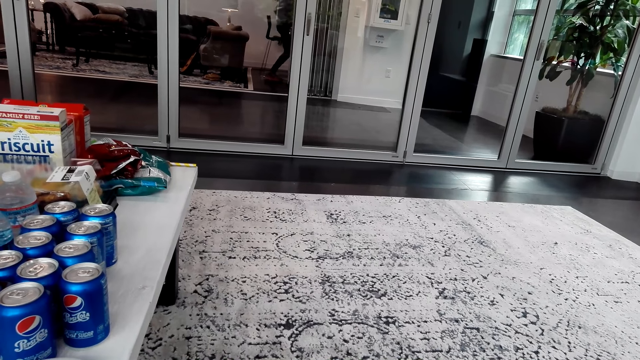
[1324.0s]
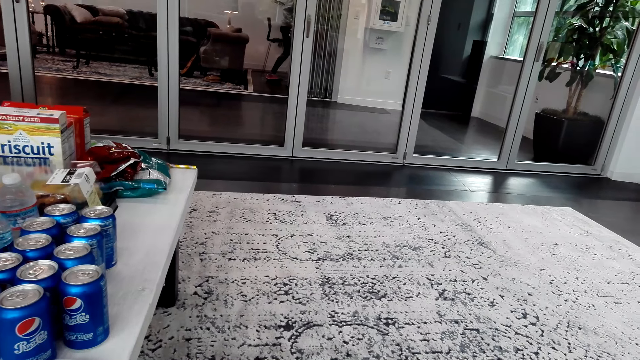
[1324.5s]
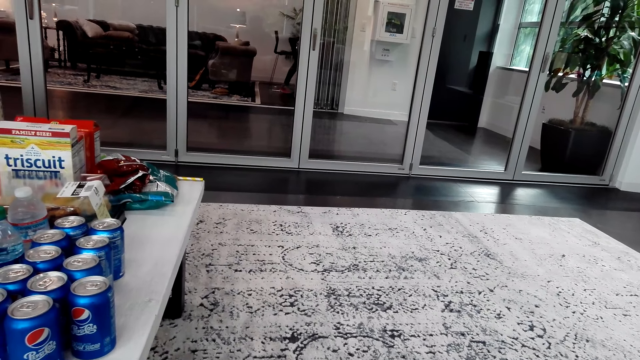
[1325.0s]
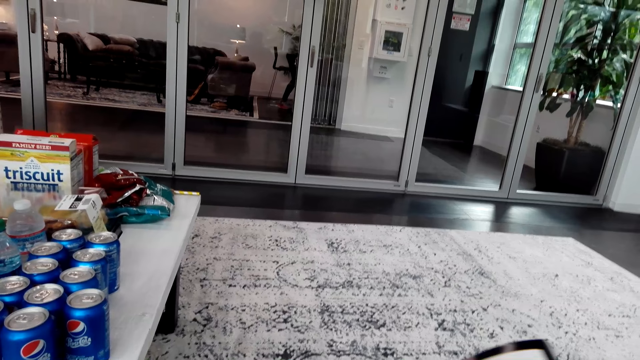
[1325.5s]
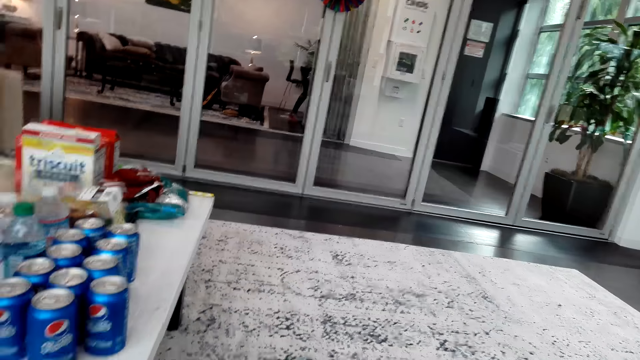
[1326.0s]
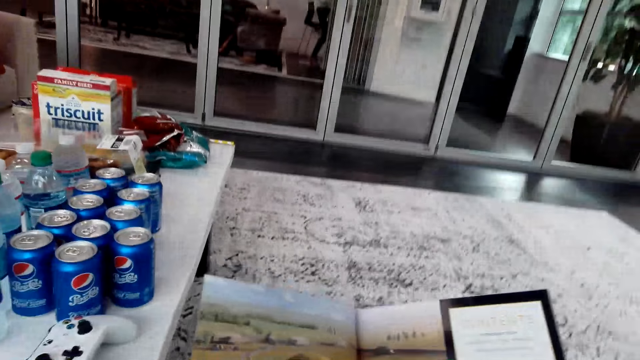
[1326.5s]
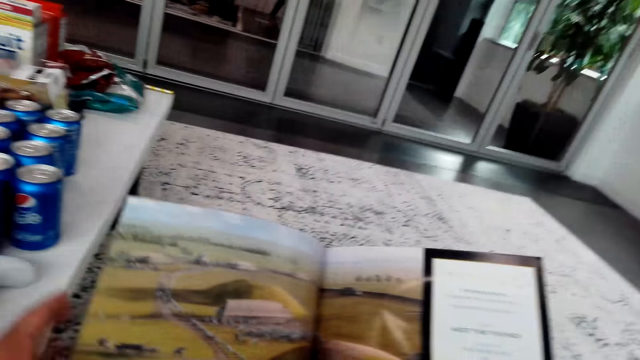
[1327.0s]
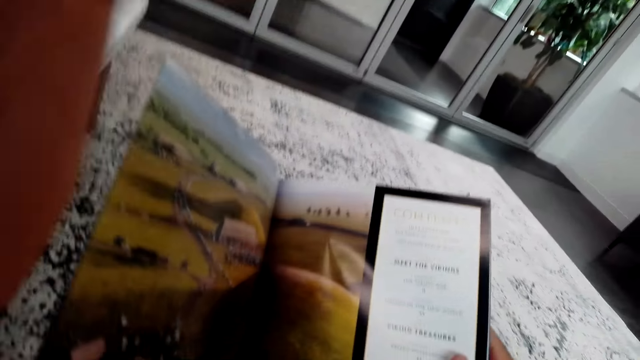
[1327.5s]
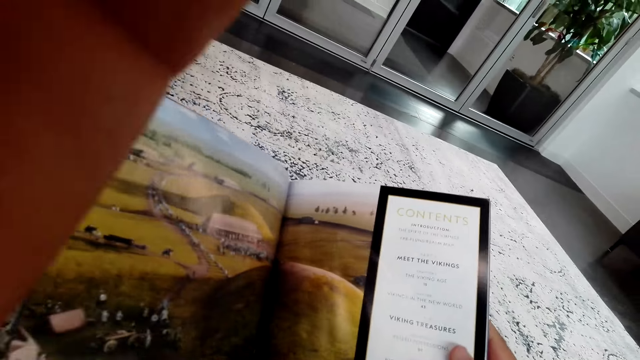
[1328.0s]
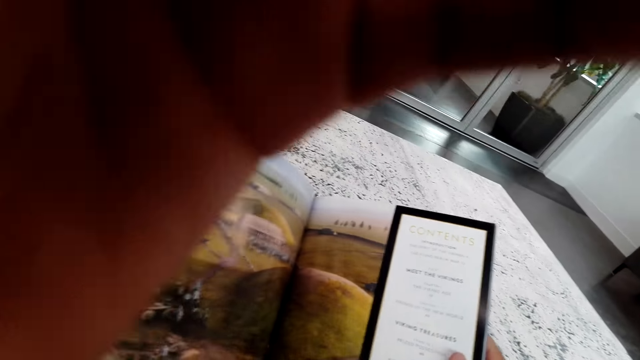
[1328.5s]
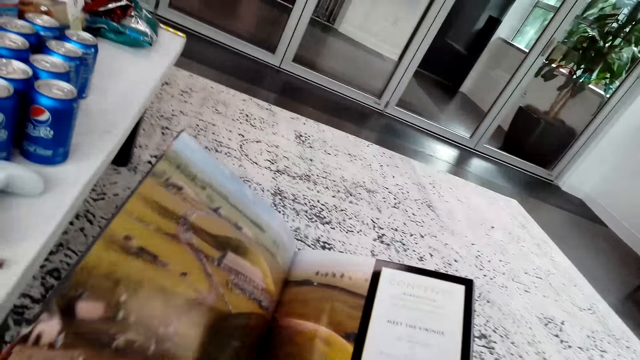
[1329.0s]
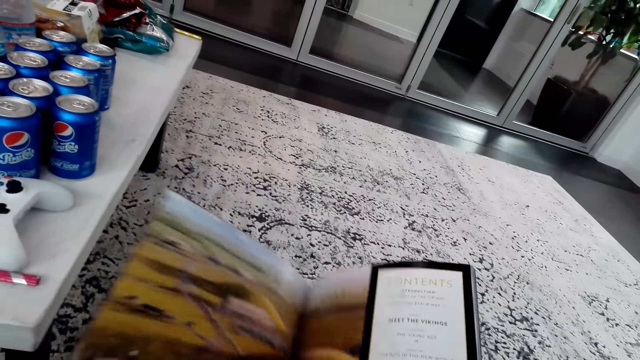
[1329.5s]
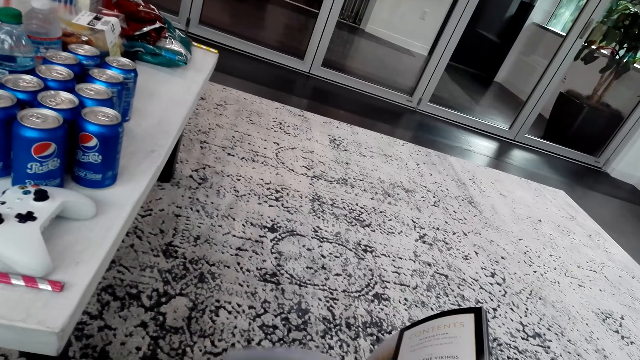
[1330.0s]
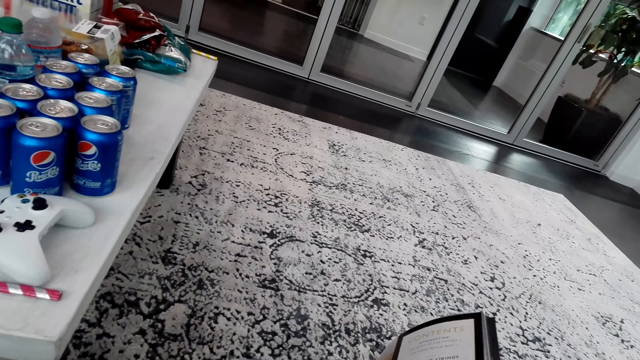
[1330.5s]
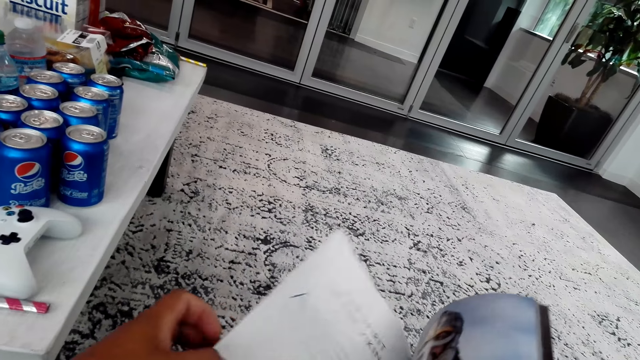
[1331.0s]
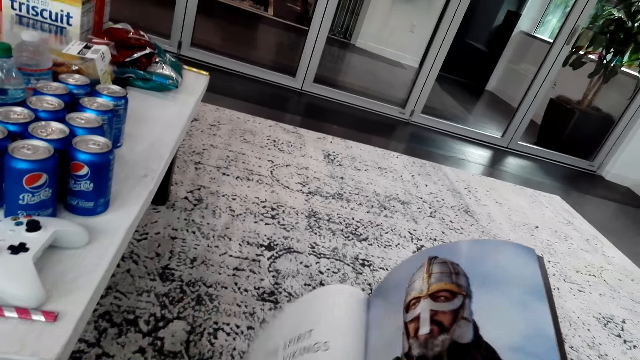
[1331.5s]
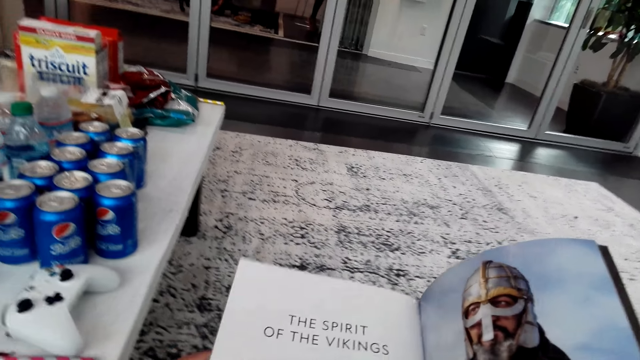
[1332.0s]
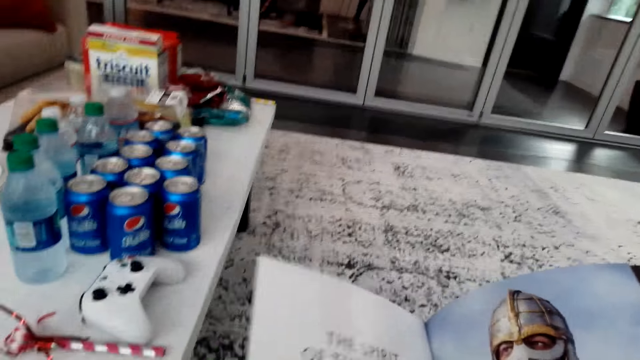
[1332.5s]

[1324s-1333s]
The camera wearer opens the book pages. They adjust the camera. They read the book. They open the book page.

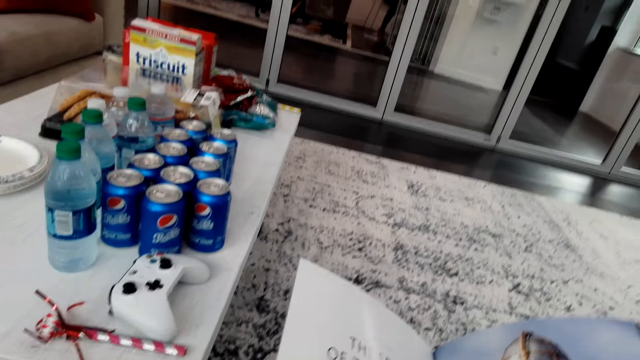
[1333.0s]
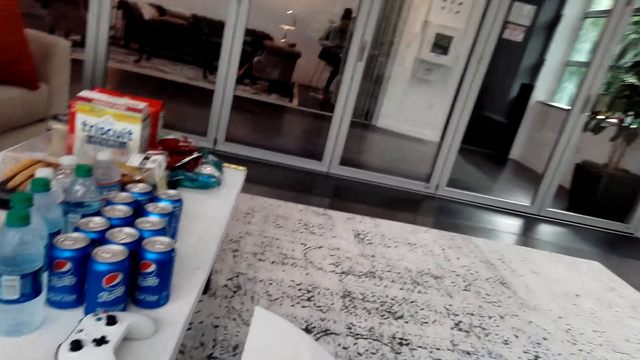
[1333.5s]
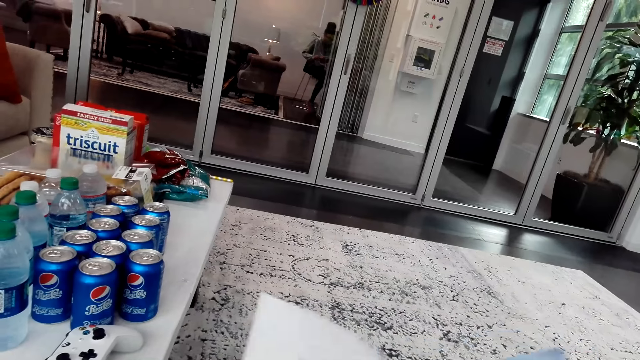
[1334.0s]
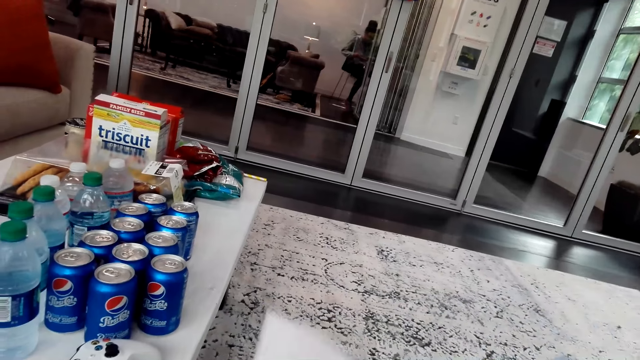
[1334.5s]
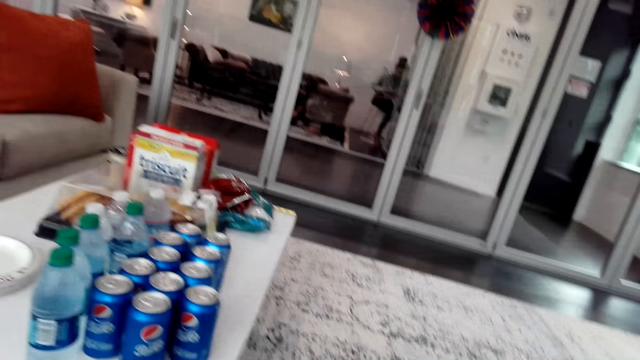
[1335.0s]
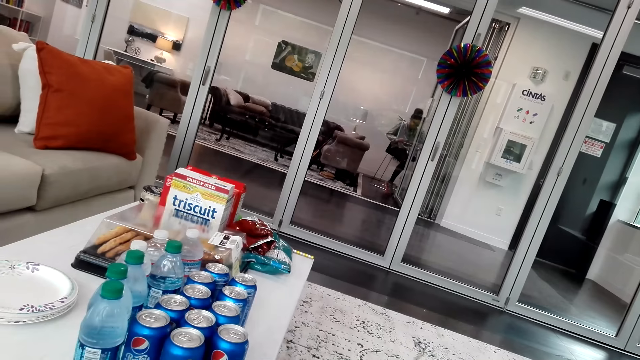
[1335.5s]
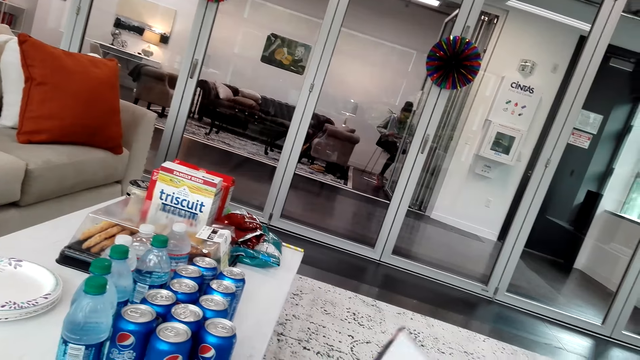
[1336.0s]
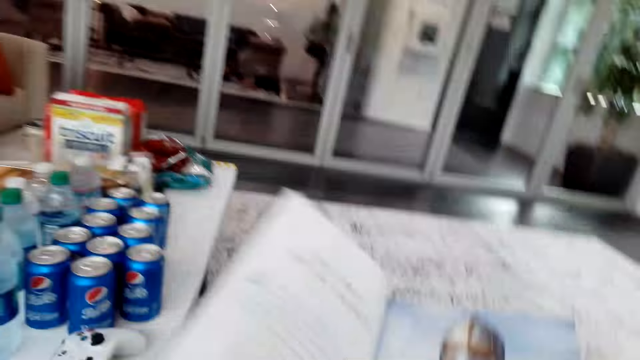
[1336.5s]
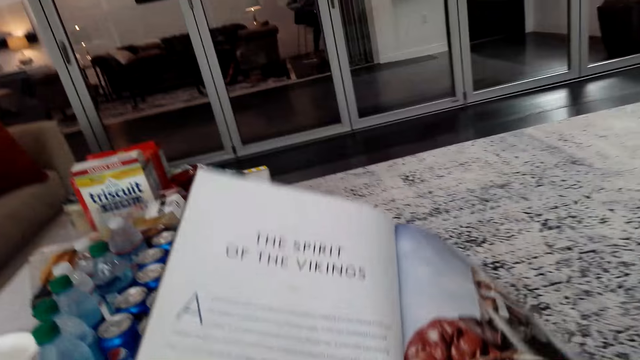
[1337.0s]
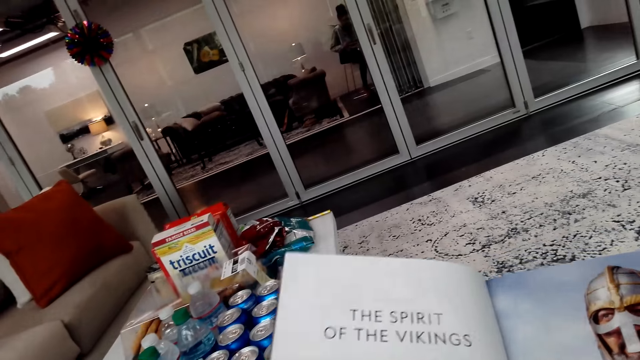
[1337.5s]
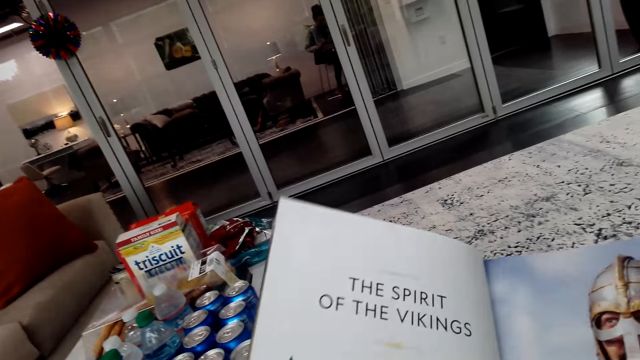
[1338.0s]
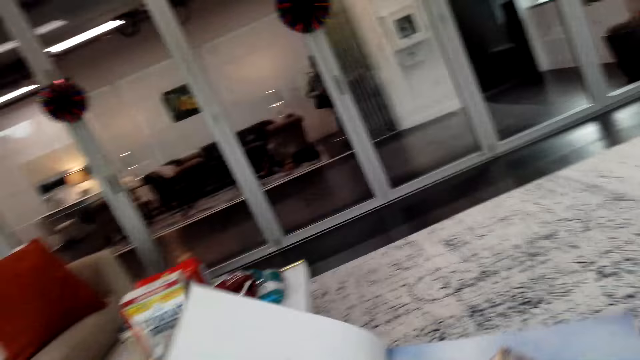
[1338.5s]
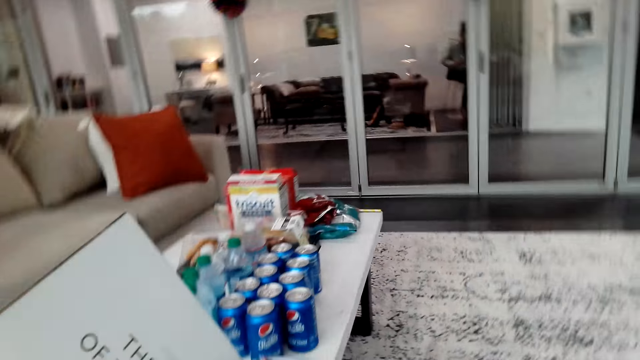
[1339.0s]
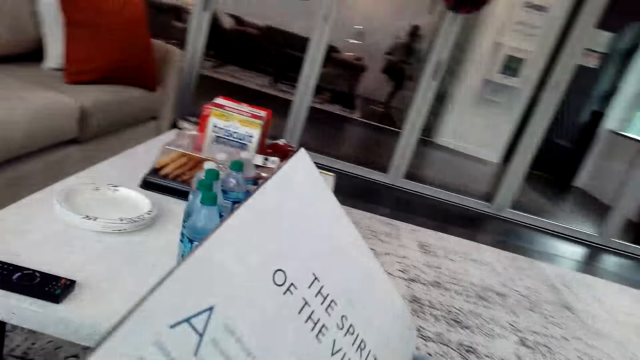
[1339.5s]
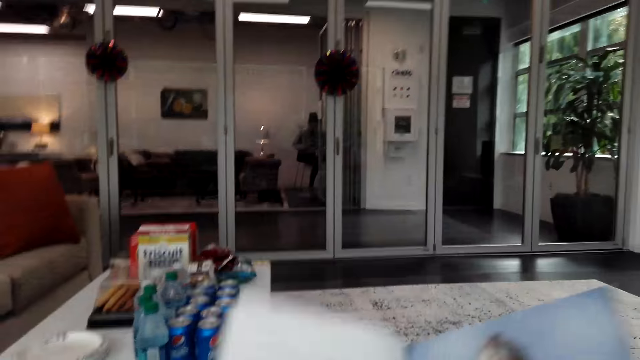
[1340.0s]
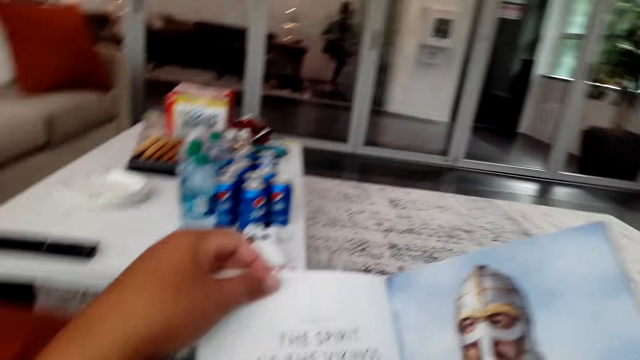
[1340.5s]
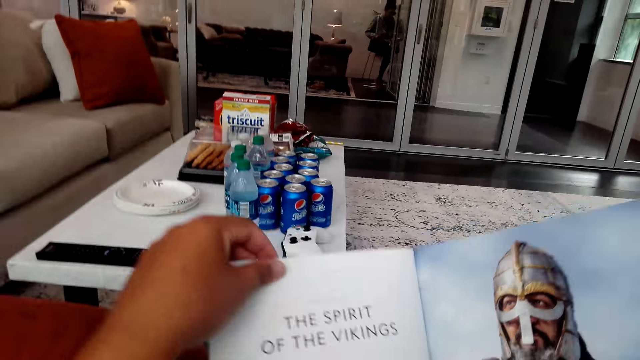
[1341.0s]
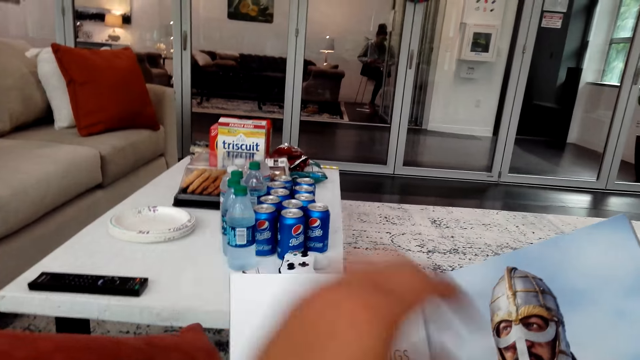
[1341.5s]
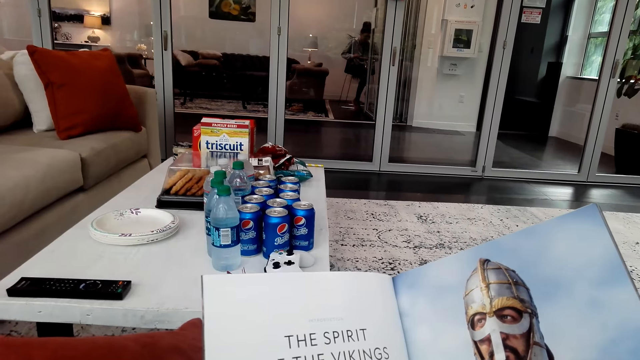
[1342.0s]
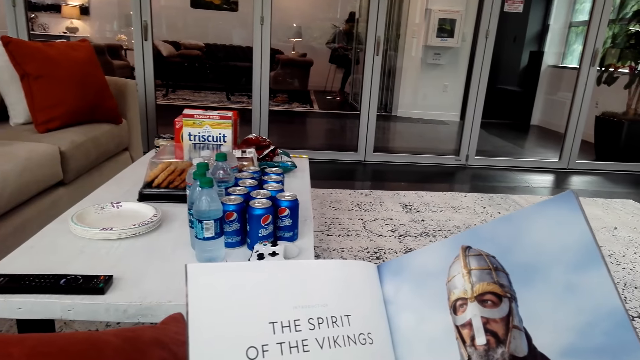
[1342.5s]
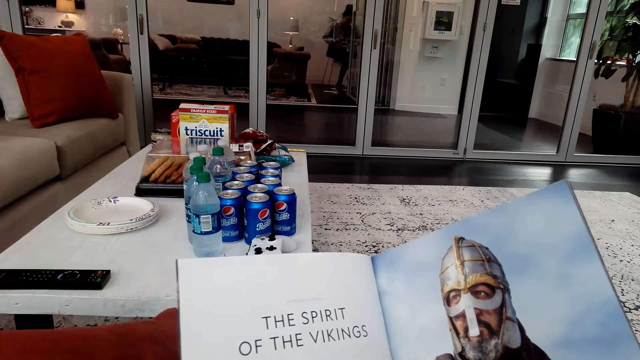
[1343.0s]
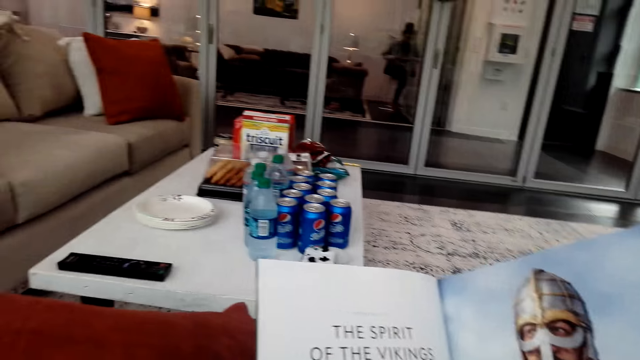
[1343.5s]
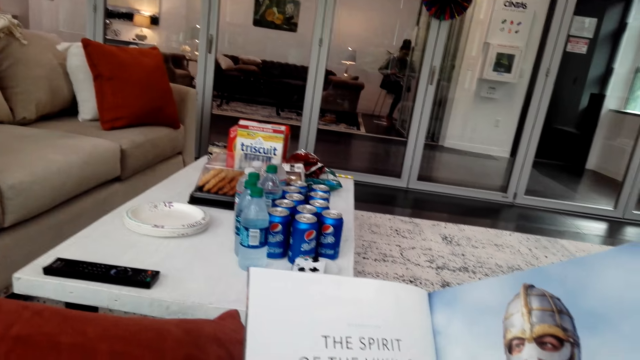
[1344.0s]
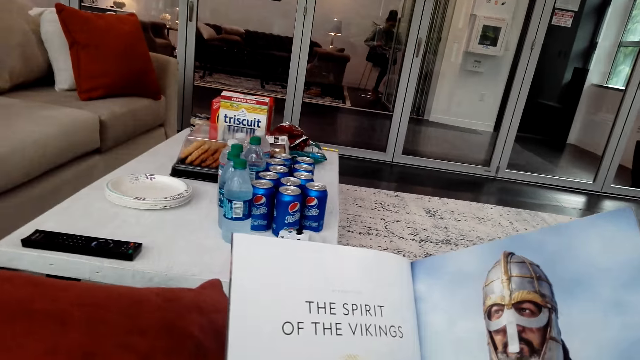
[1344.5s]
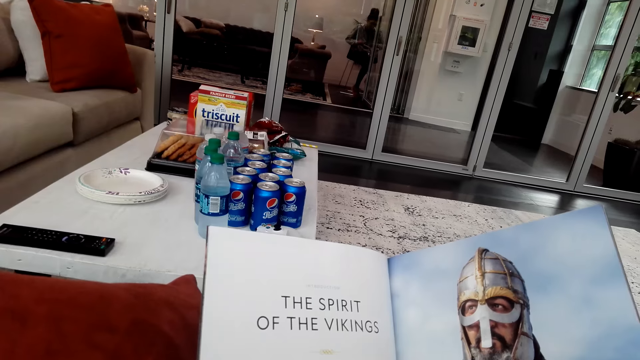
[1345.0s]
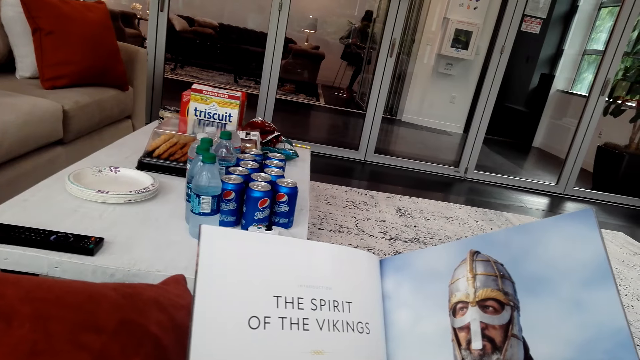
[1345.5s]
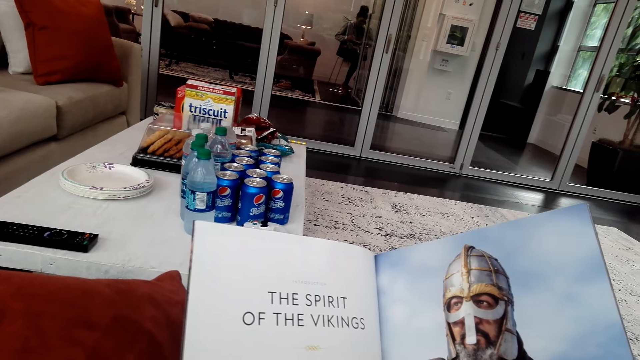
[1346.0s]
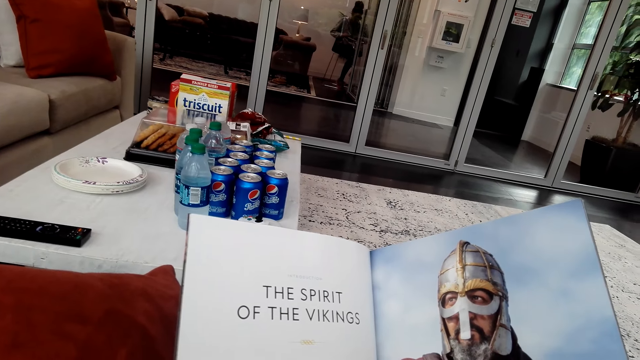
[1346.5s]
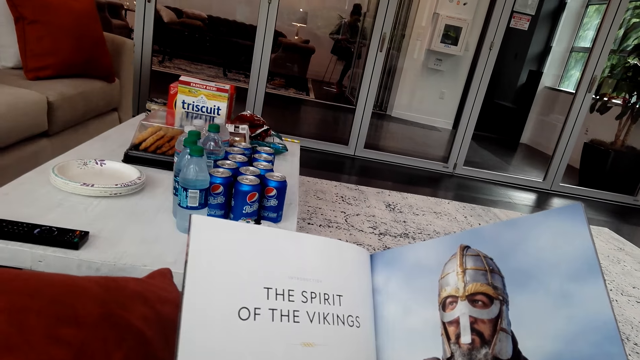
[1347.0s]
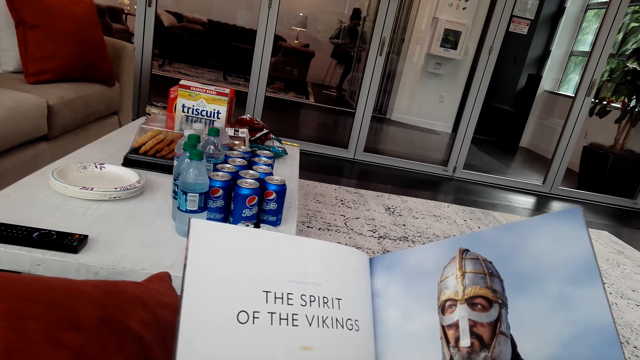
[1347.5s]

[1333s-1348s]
The camera wearer reads the book. They look around the house. They read the book. They read the book.
